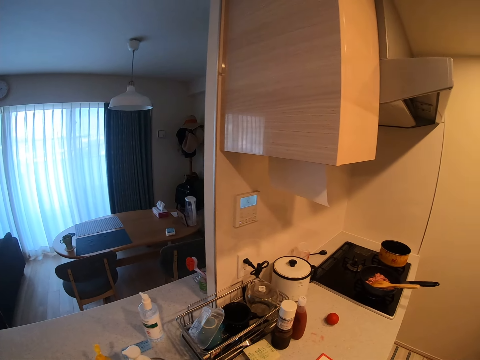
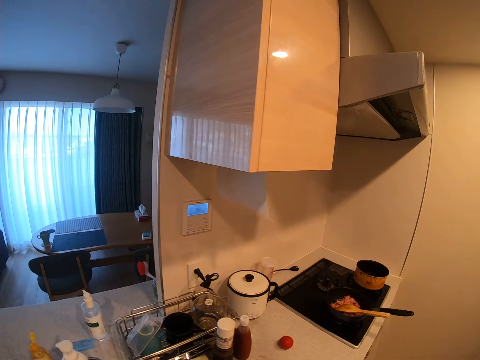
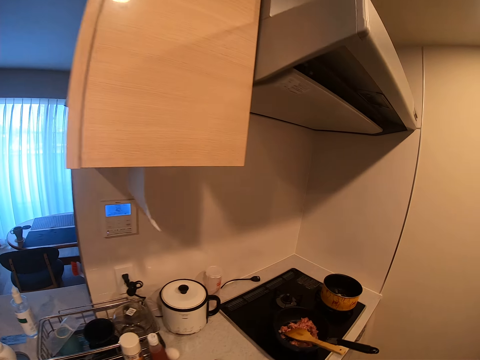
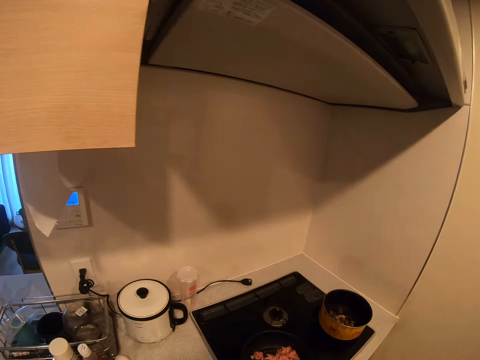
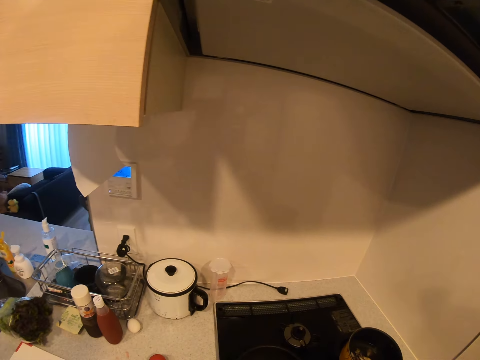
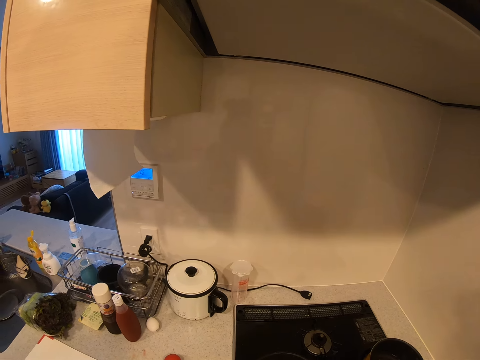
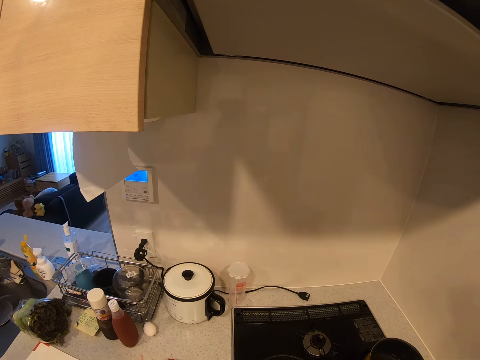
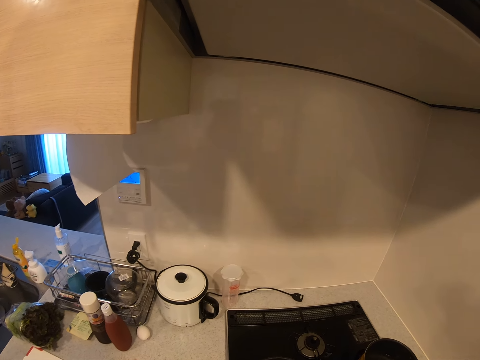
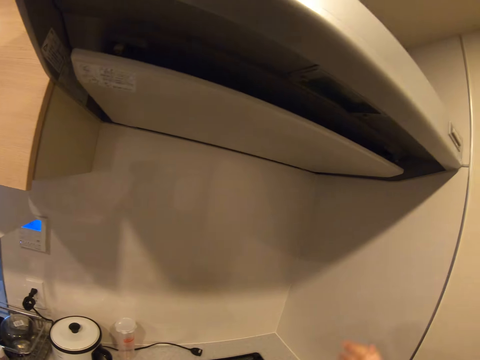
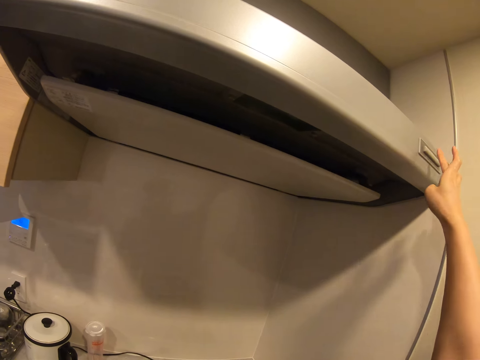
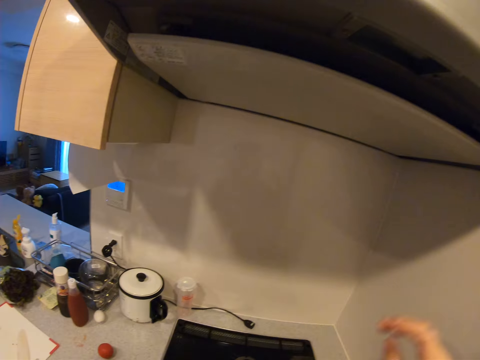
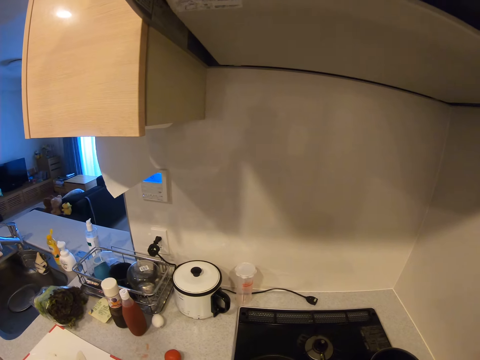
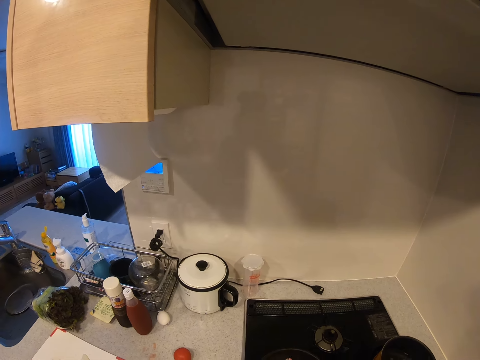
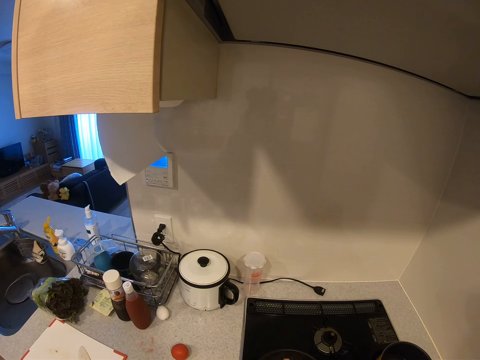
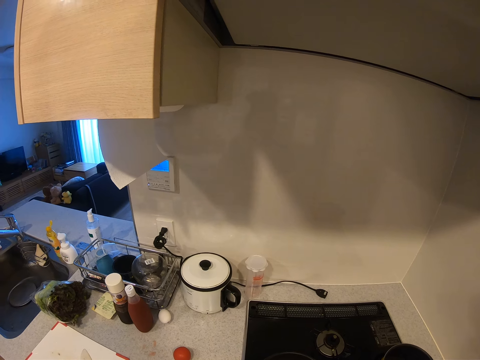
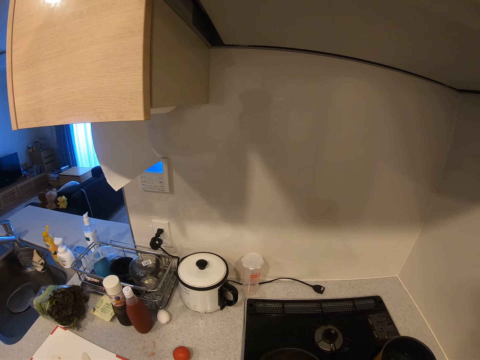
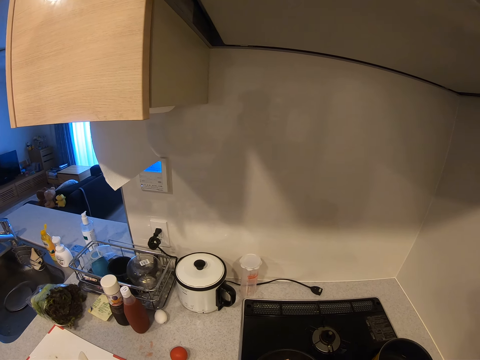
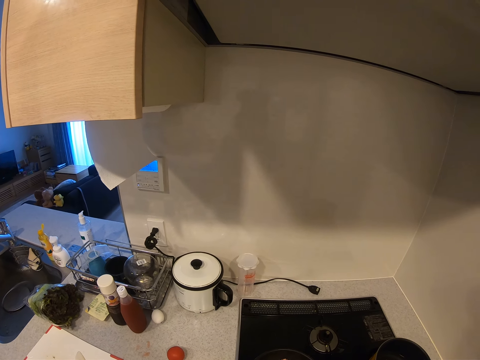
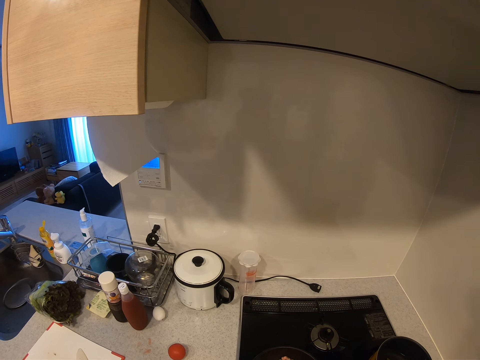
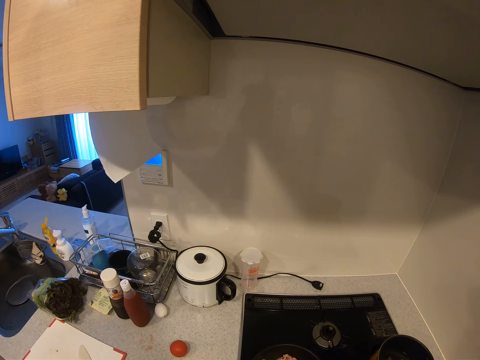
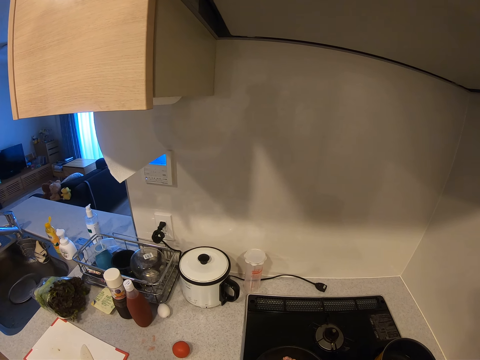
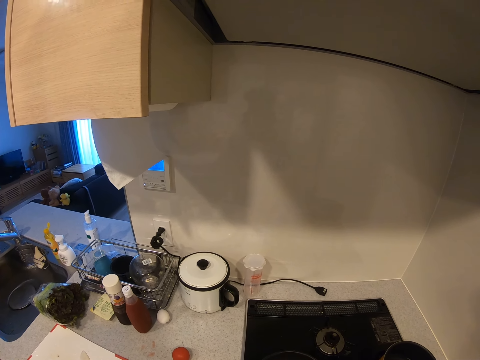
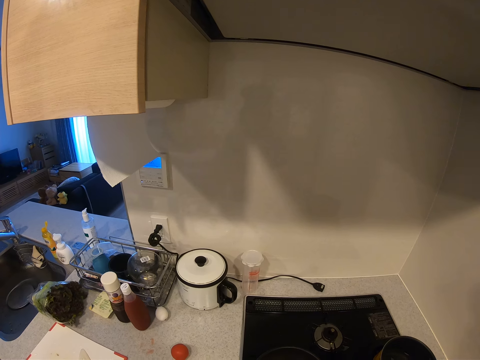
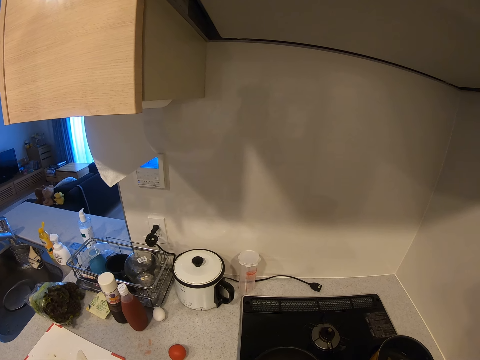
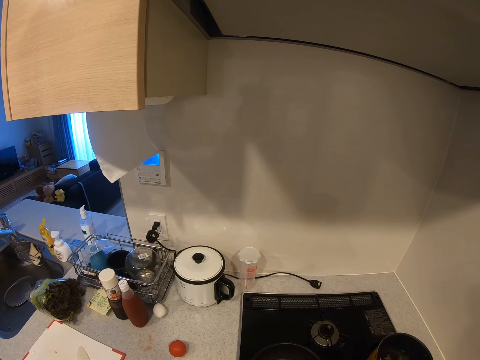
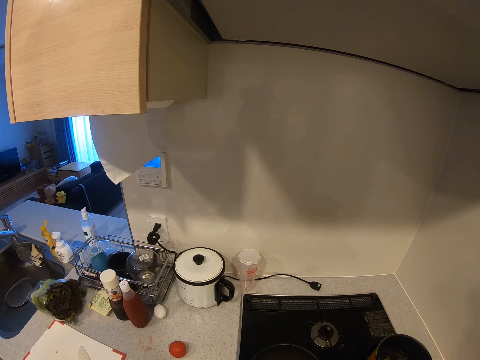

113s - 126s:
The camera wearer operates the AC. They press a button on a range hood.

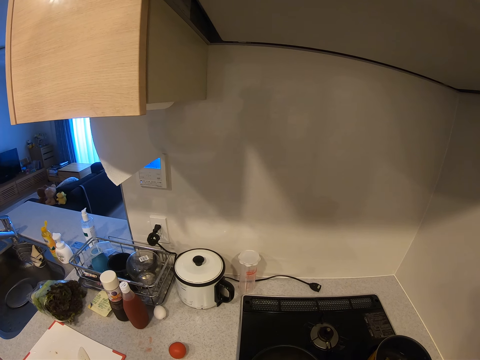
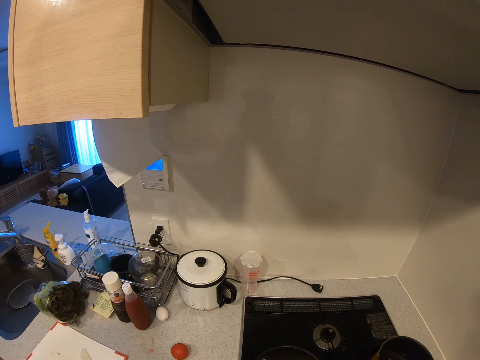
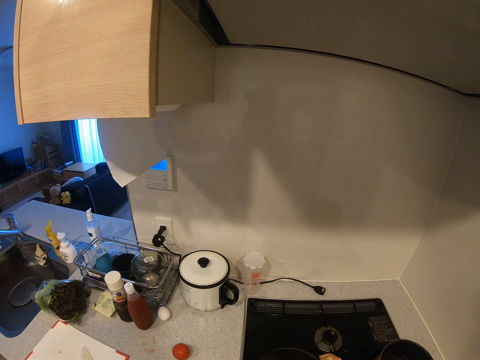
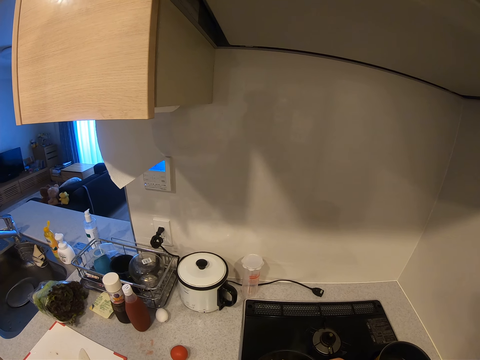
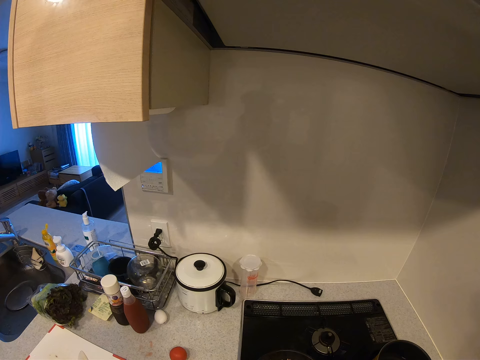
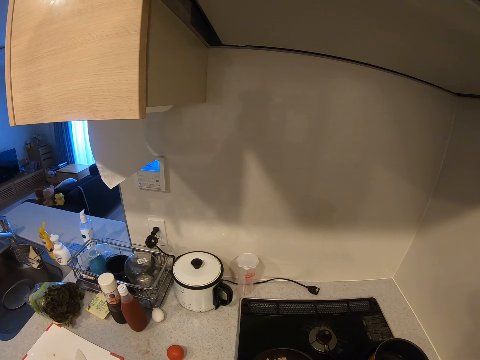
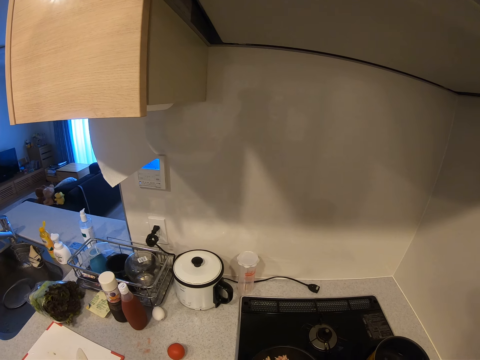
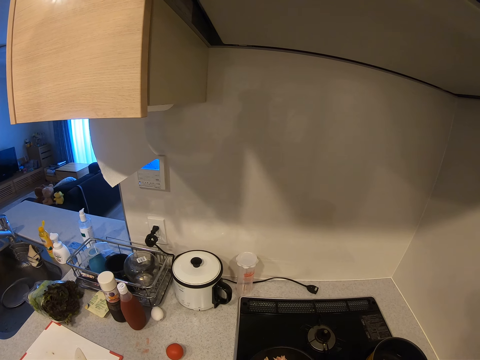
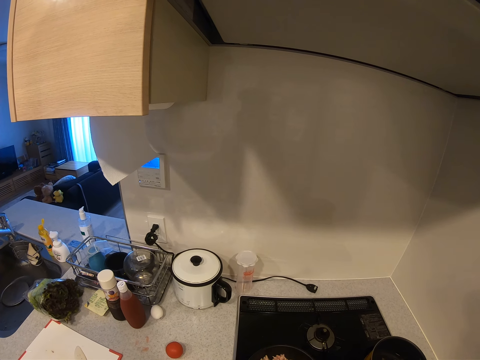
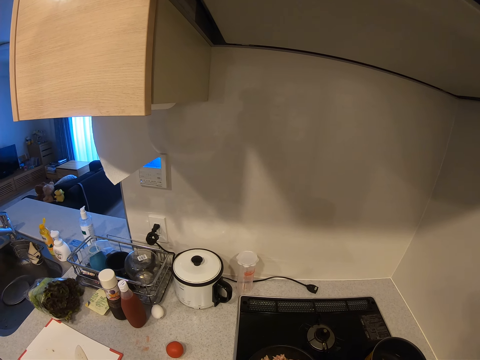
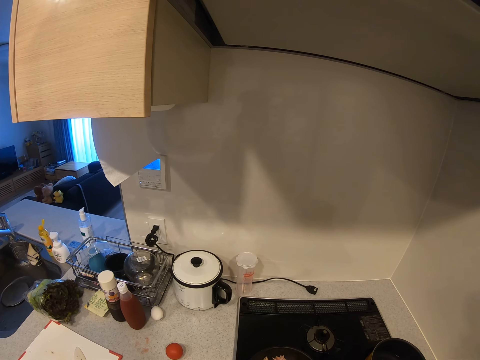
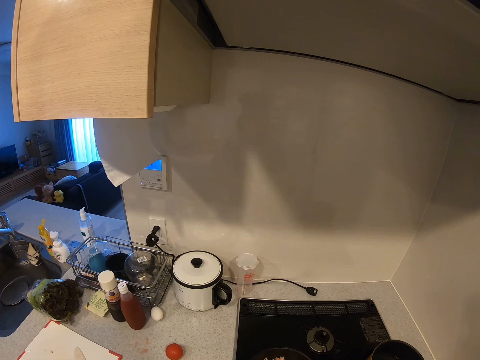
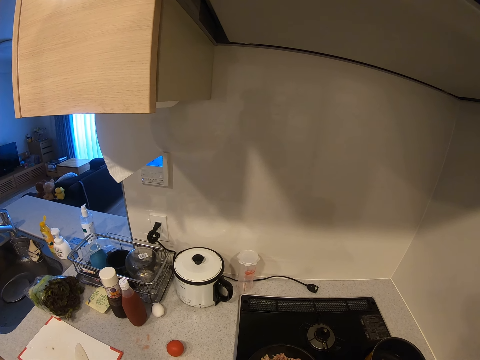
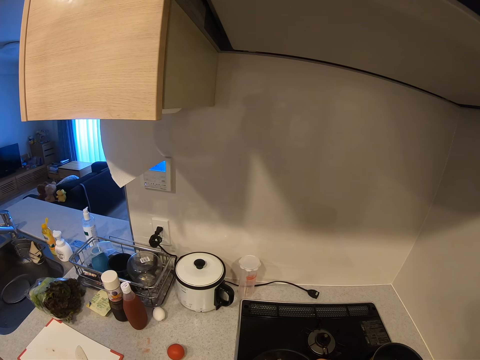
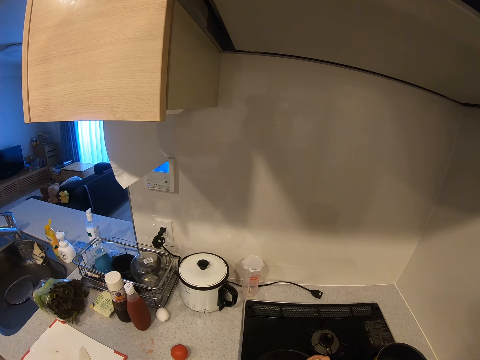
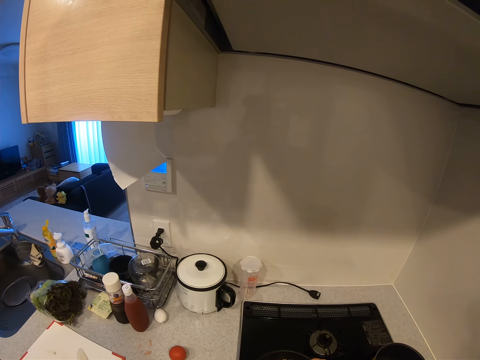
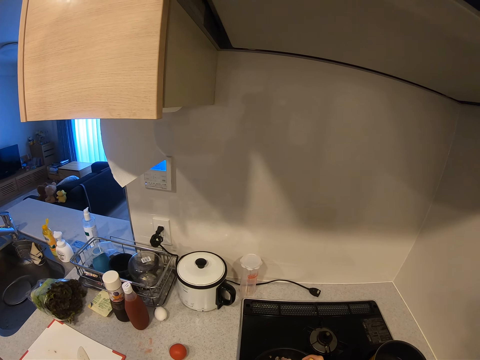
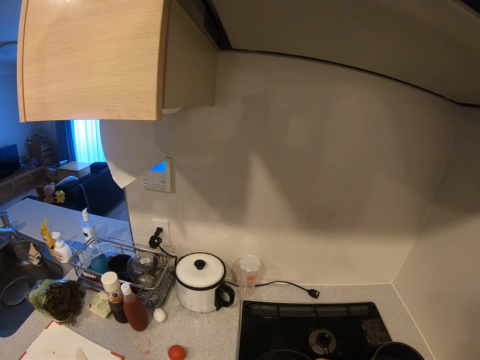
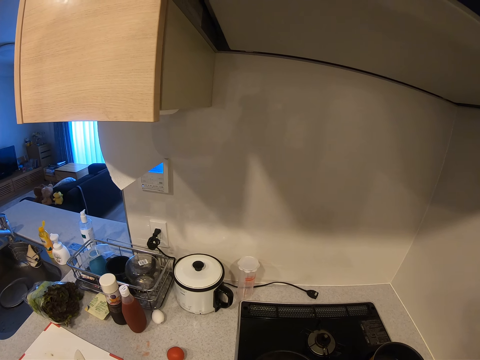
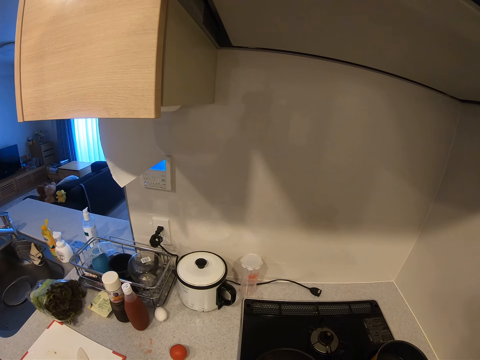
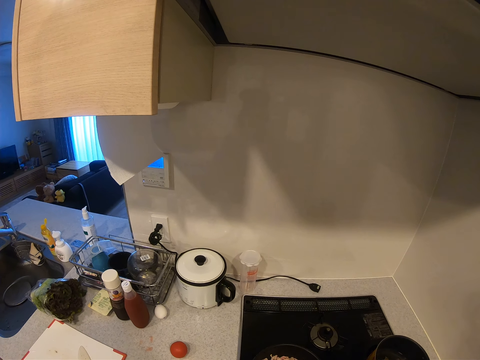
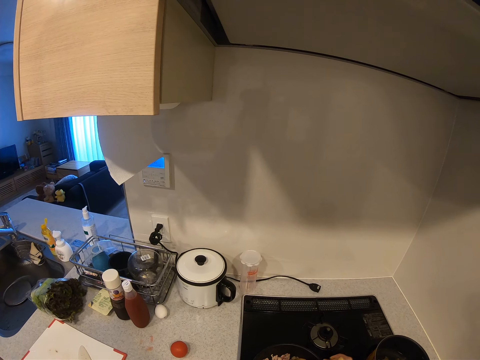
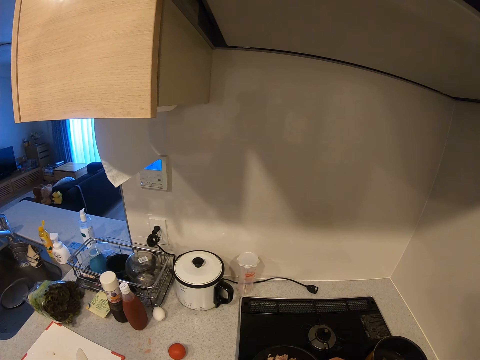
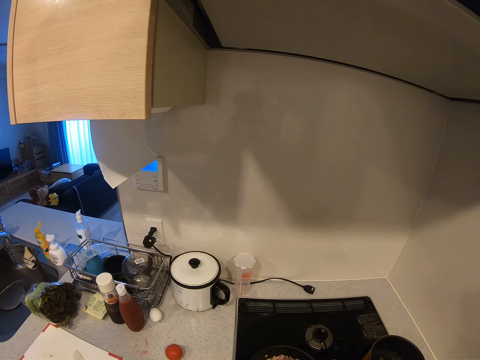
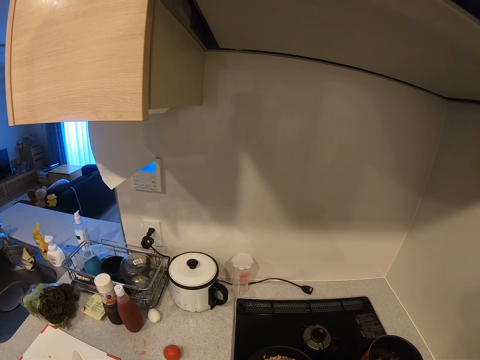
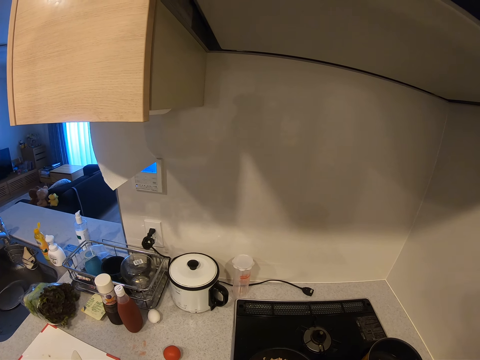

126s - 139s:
The camera wearer pounds something. They beat the meat in the pan.
